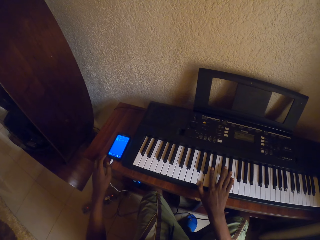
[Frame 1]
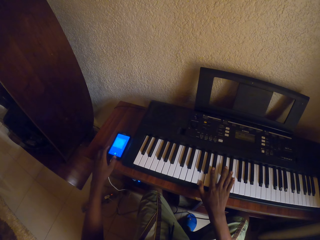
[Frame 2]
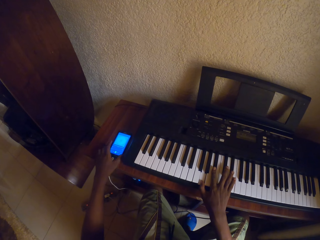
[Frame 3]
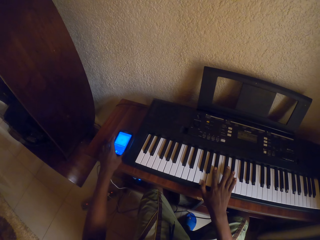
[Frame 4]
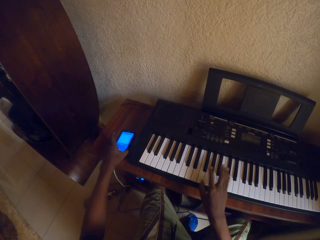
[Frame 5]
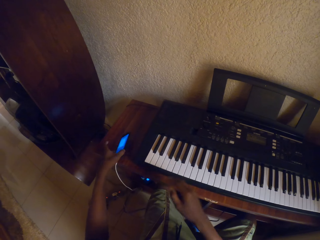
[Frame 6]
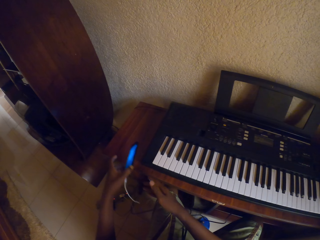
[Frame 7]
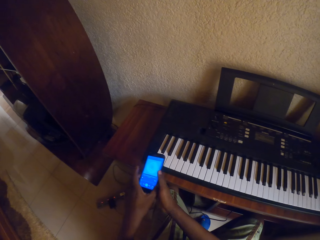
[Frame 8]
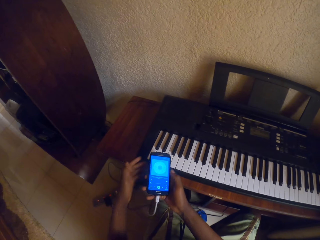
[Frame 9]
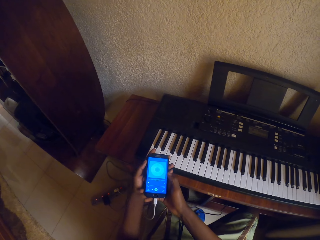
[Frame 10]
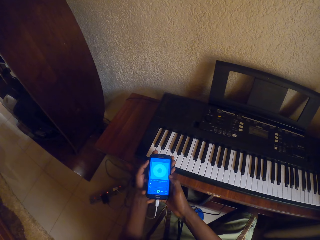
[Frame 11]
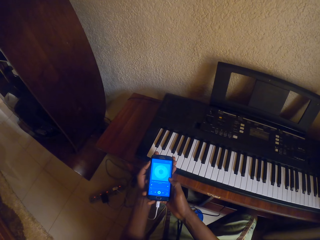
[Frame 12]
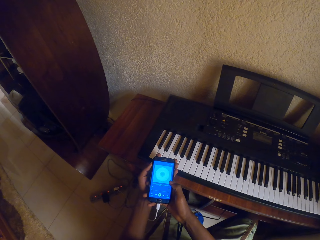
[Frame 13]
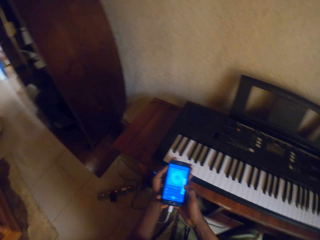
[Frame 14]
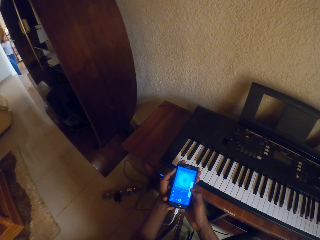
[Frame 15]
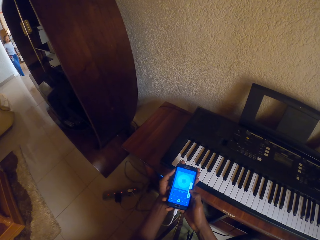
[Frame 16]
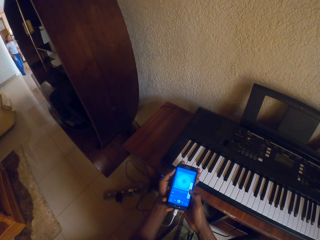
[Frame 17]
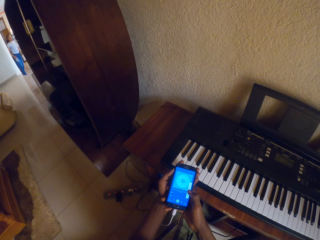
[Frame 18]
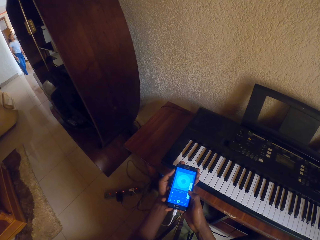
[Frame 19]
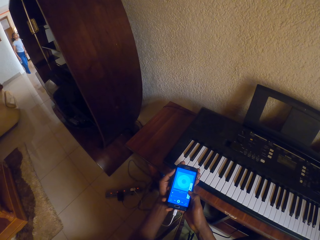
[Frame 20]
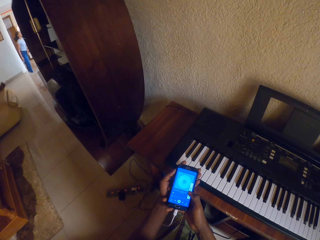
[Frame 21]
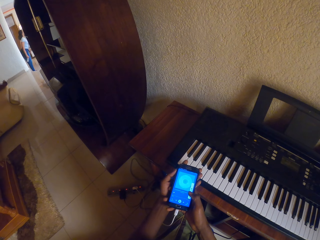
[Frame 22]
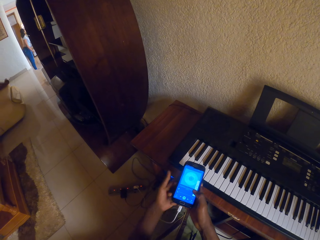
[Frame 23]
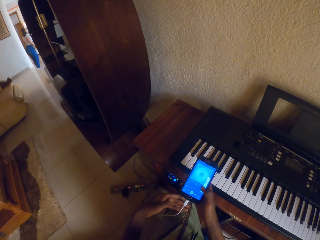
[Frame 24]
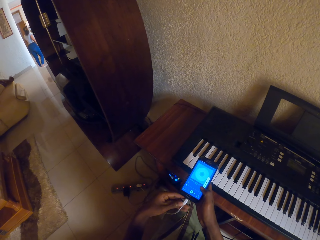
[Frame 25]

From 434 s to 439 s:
The camera wearer takes the phone. They transfer the phone from the left hand to the right hand. They hold the phone with both hands and scroll the phone.

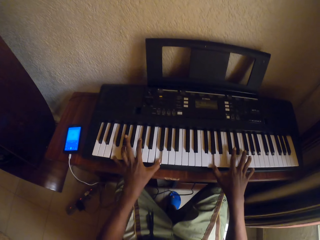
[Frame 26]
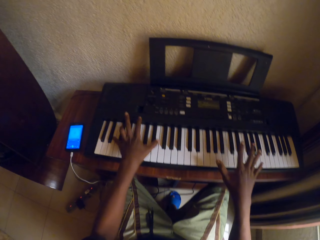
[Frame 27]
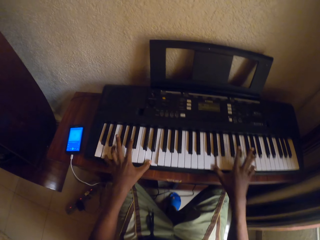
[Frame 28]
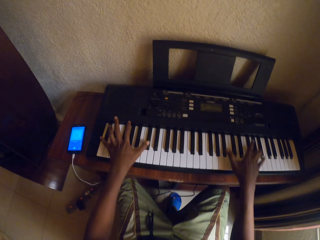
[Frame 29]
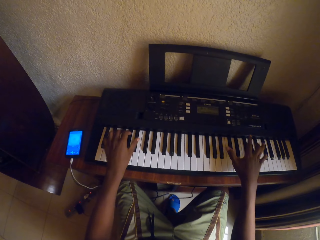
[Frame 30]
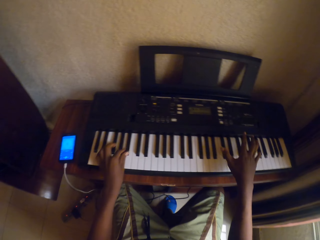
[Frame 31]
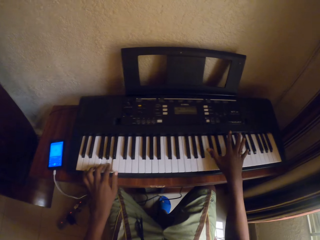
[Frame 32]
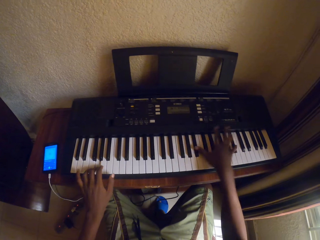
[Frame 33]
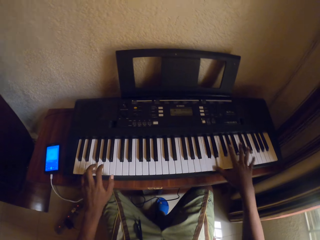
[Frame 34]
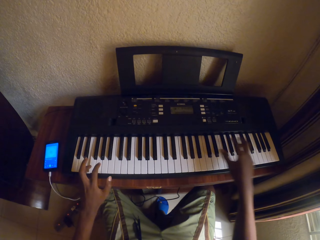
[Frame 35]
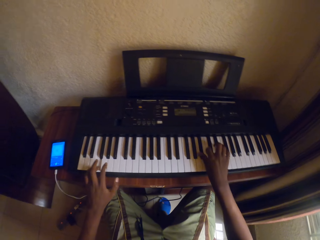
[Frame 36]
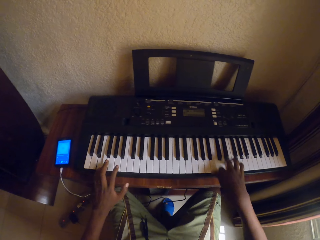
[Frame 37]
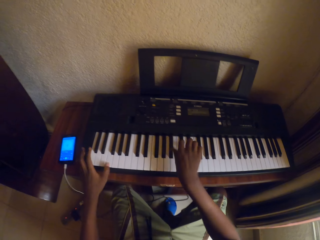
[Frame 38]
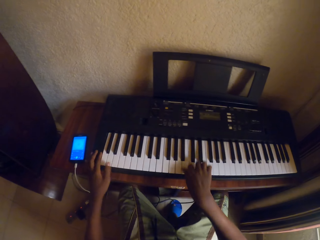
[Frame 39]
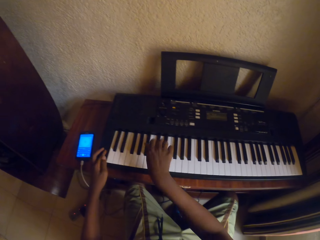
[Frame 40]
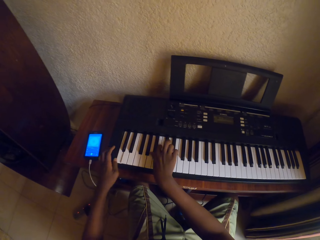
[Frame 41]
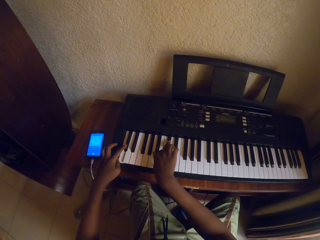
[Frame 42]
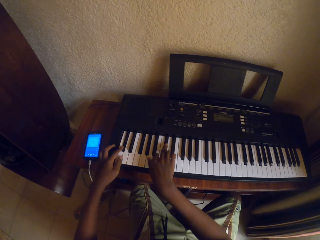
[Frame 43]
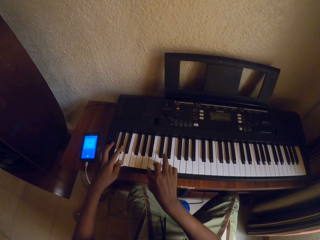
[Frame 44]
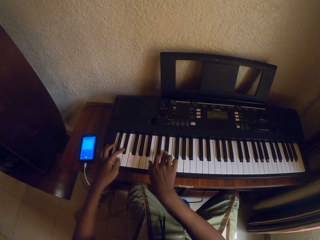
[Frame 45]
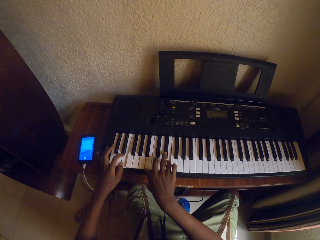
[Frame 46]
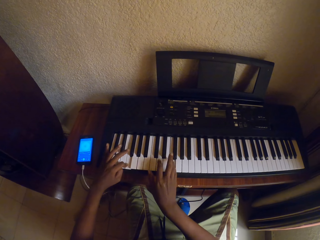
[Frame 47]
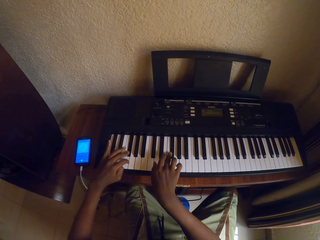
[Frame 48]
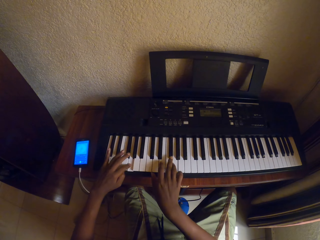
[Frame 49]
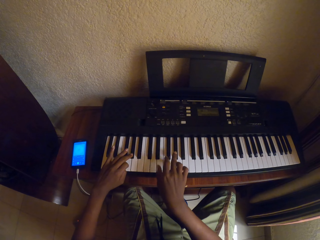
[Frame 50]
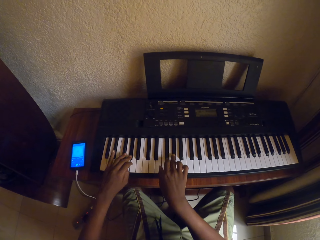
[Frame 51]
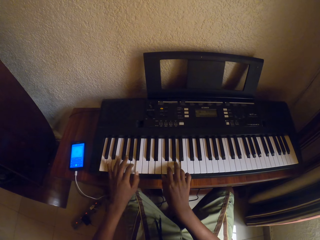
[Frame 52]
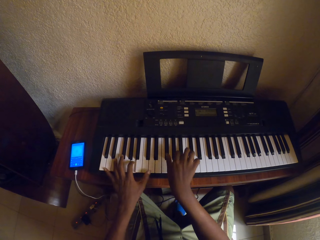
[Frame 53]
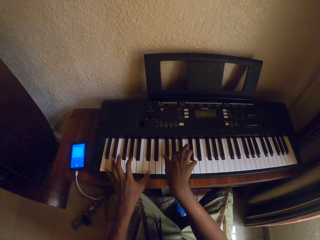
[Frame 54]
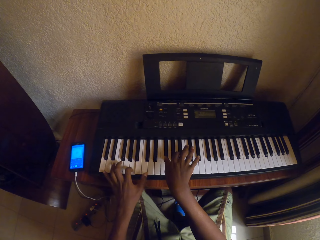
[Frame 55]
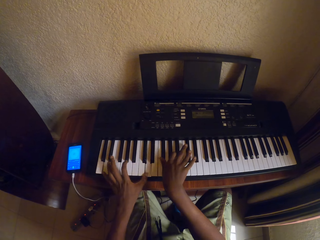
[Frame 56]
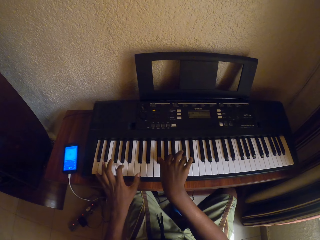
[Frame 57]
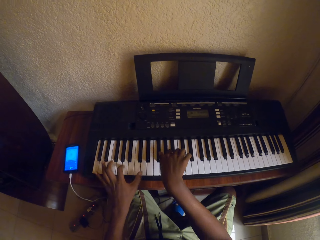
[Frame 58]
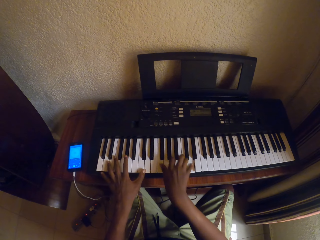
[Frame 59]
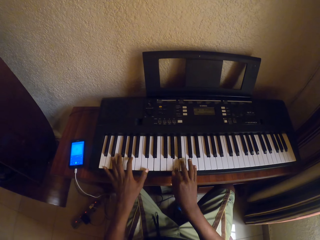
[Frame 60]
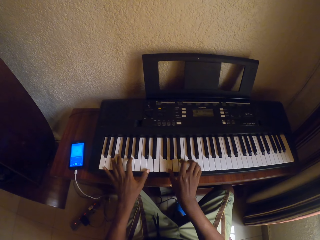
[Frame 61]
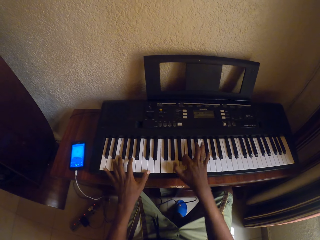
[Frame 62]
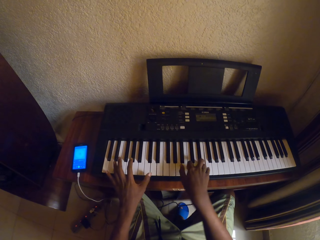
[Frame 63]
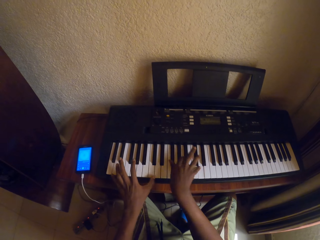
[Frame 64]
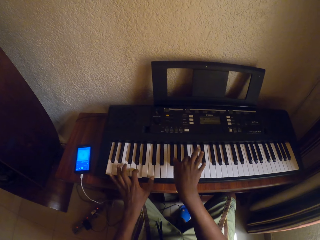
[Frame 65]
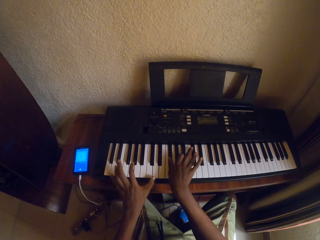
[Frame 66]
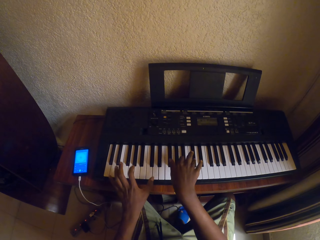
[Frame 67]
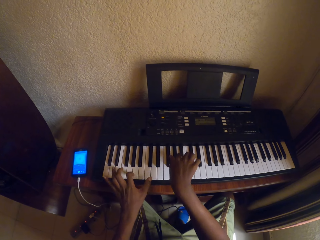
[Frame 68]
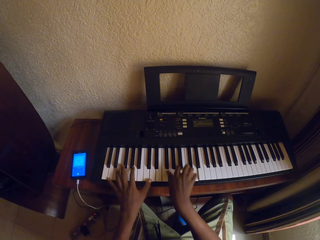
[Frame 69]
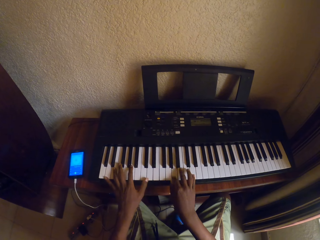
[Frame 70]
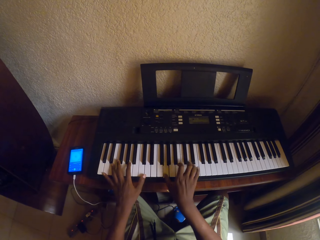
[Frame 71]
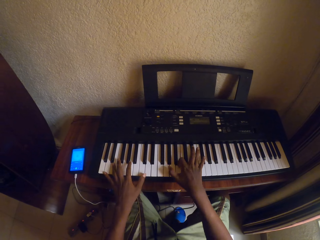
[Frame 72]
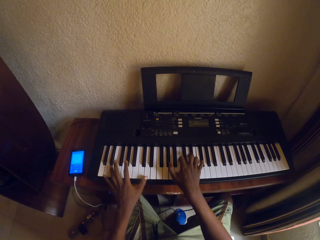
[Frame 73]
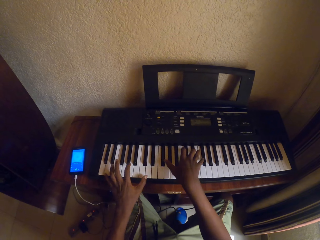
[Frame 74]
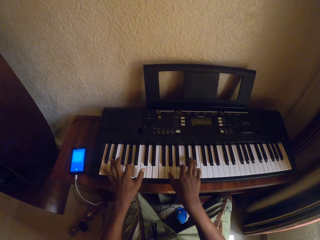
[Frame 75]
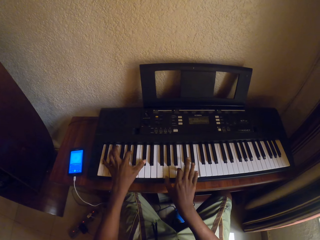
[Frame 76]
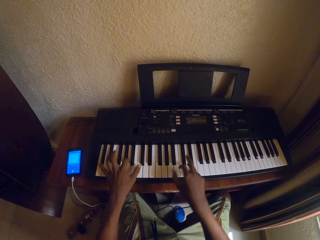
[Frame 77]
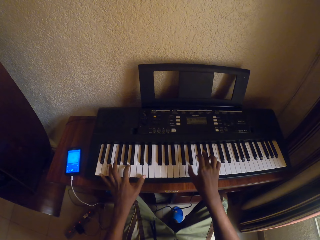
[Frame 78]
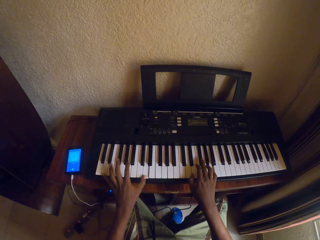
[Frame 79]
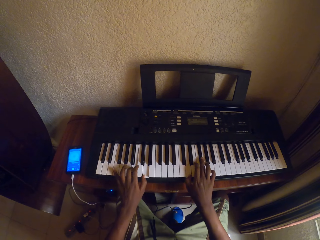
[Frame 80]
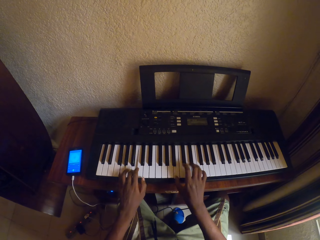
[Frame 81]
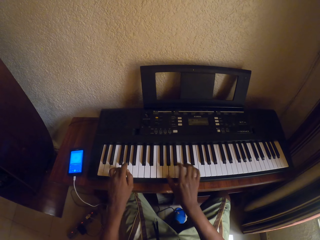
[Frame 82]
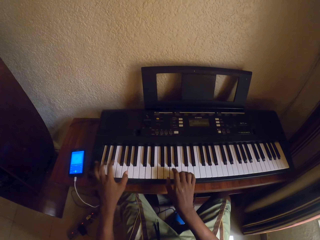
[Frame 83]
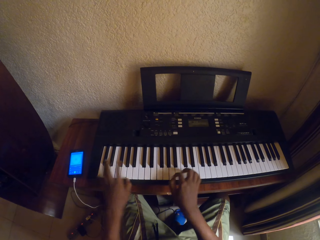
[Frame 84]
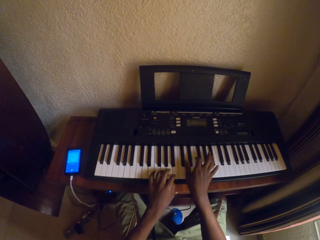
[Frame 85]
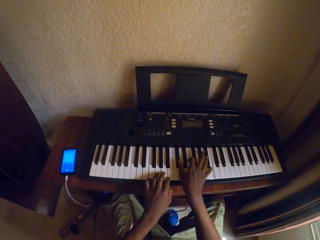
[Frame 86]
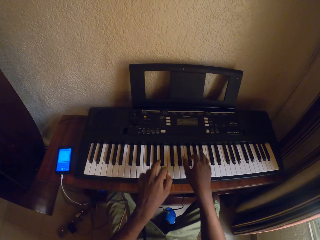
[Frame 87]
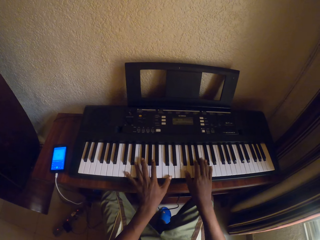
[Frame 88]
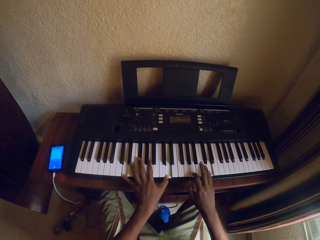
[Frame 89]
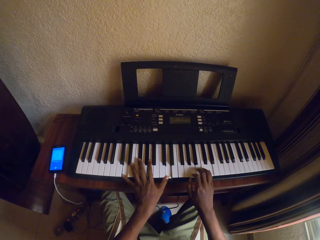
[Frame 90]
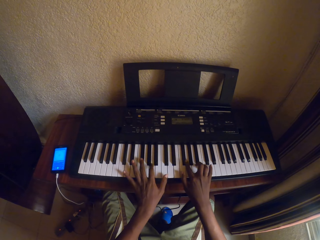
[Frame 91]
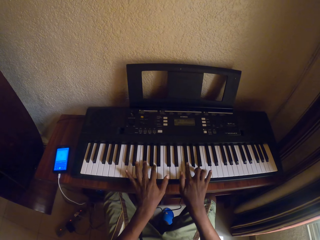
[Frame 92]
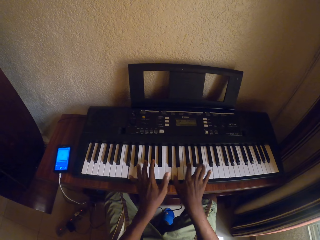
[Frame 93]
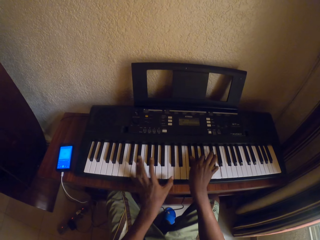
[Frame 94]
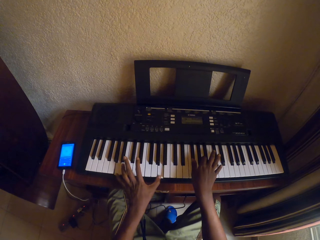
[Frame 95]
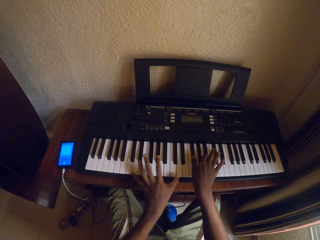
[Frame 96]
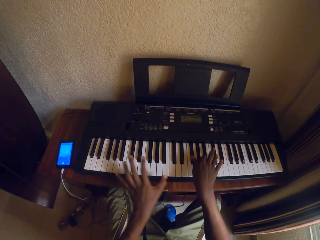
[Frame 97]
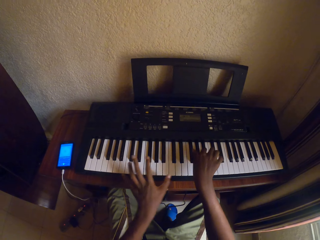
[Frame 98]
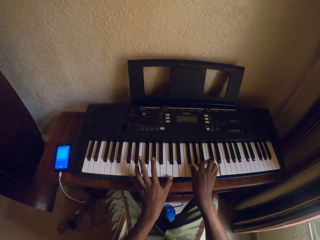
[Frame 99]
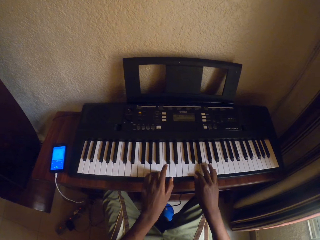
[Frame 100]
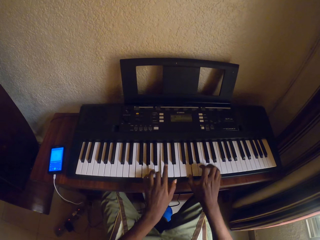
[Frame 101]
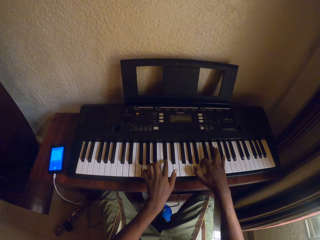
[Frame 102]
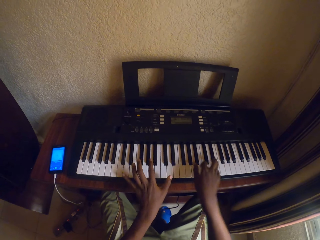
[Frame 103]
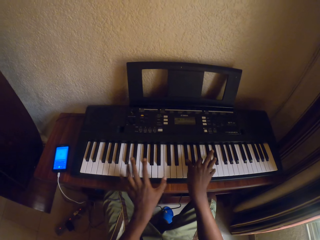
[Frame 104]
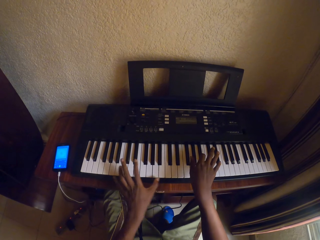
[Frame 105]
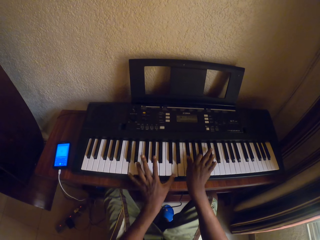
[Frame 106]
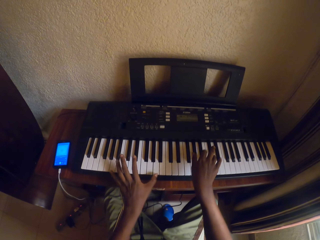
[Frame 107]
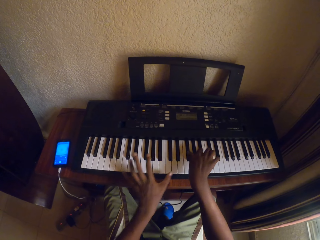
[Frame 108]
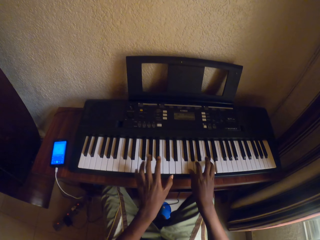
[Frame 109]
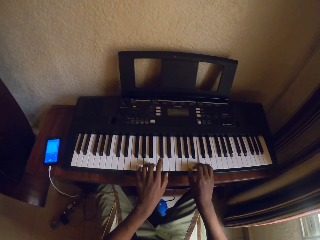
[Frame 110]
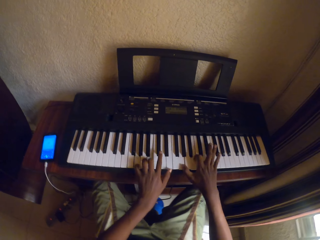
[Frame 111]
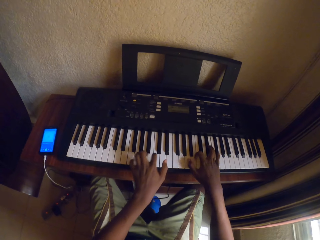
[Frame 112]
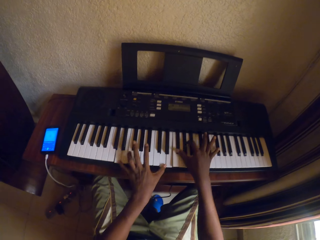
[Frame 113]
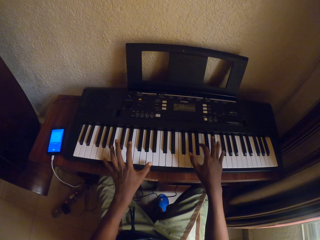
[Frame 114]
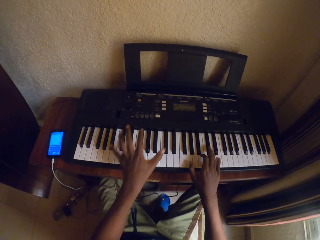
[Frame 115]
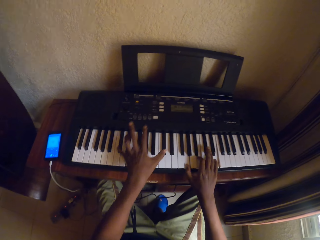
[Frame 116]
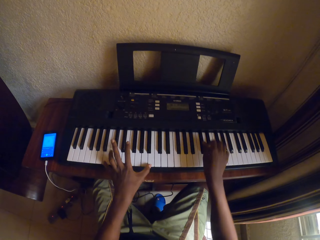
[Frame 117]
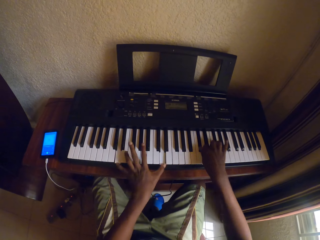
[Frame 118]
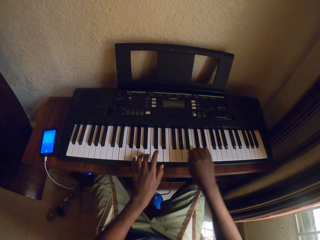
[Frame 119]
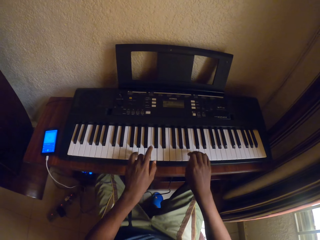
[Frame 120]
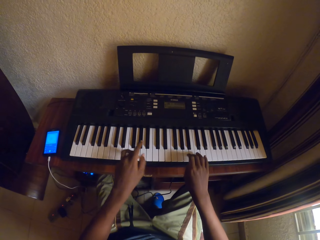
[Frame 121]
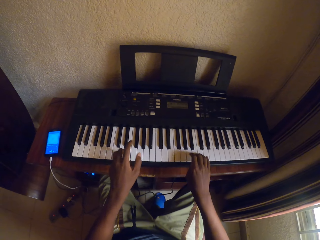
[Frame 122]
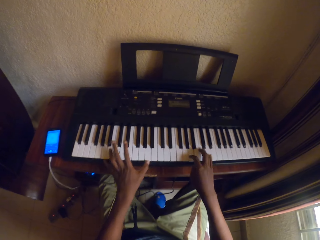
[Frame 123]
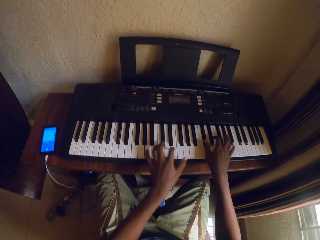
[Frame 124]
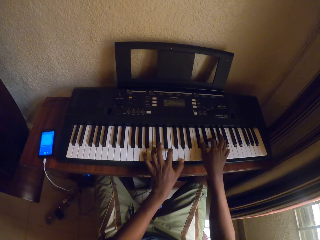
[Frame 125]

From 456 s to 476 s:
The camera wearer plays the keyboard with both hands. They look at the keyboard.
